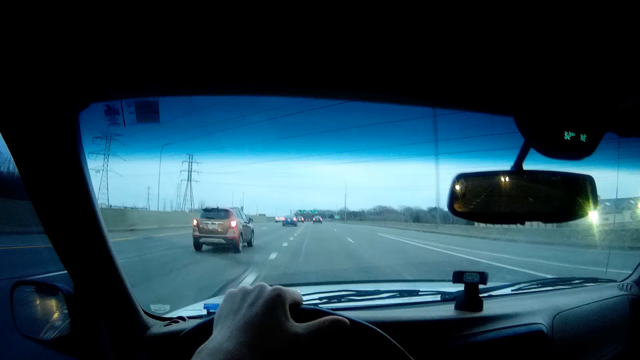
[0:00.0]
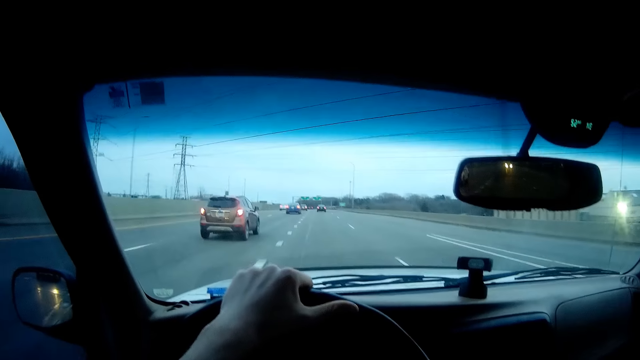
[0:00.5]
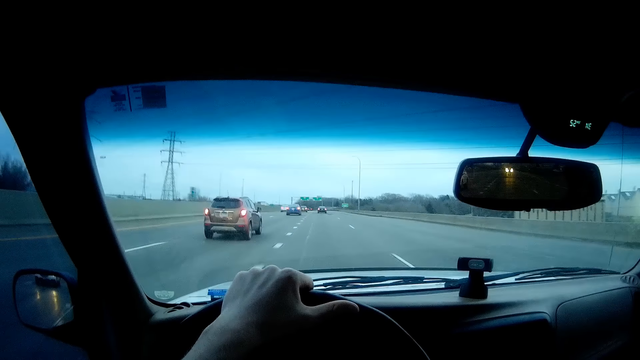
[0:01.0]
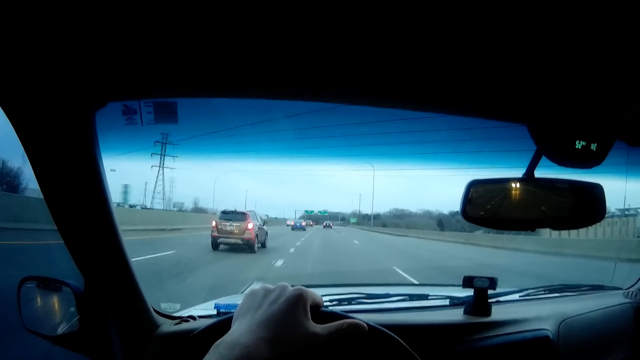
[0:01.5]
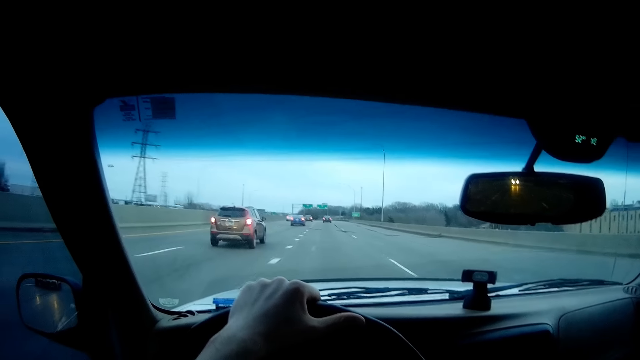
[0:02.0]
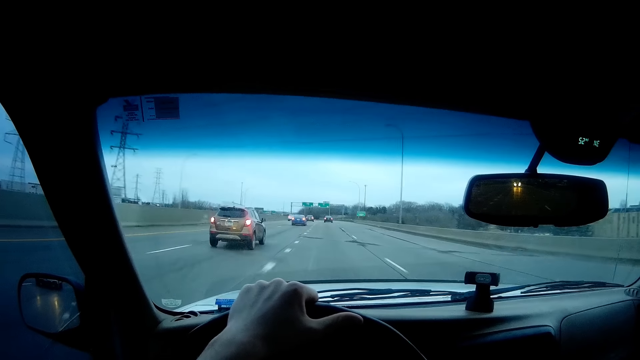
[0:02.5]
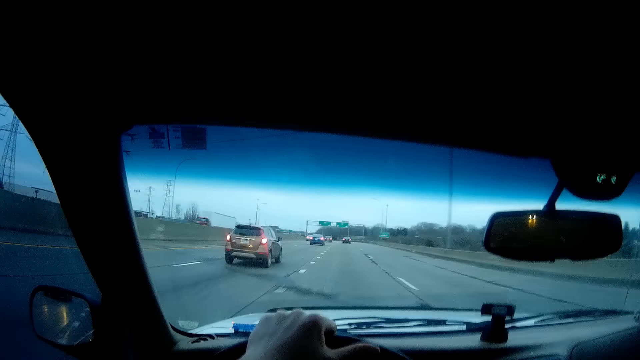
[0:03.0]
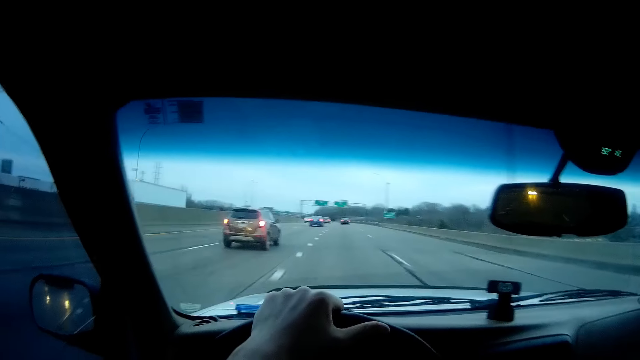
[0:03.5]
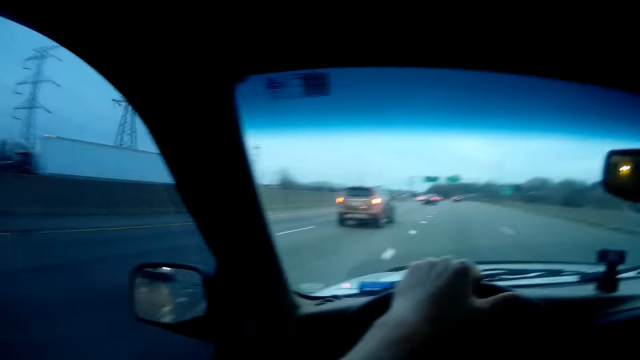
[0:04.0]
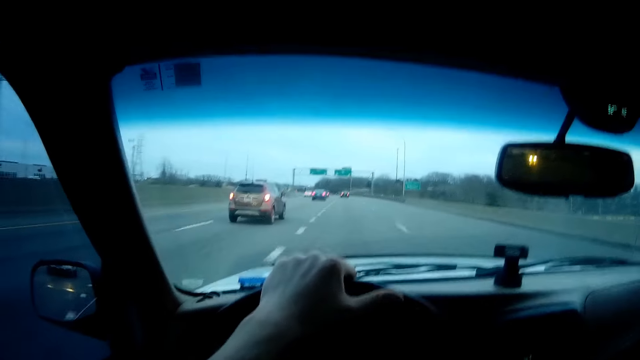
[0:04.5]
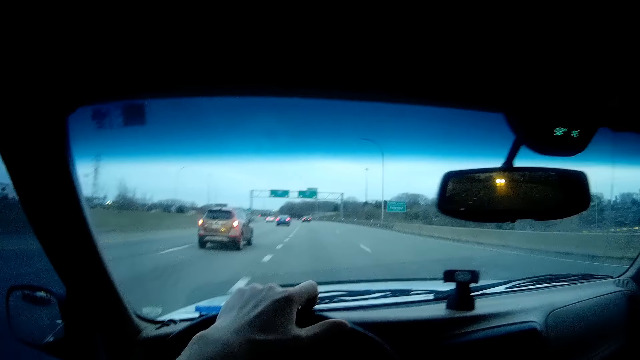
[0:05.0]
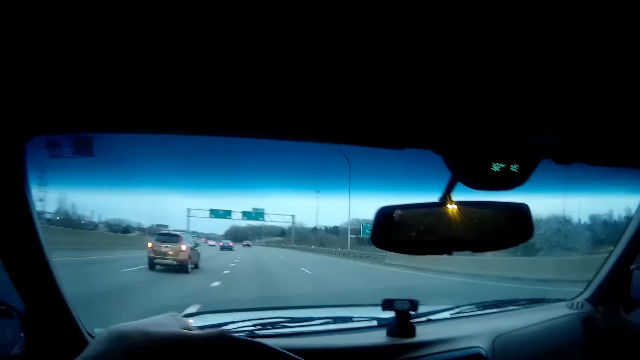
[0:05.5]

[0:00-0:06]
The camera wearer drives a car on the expressway behind a brown SUV car.

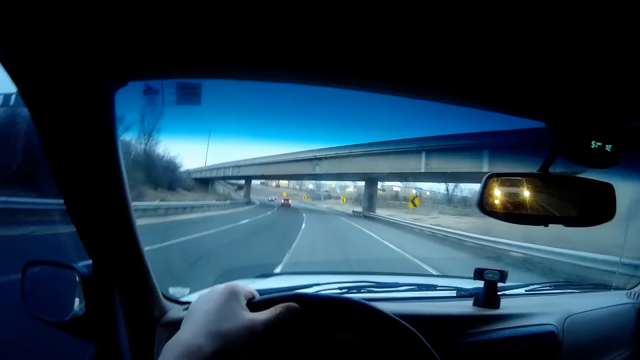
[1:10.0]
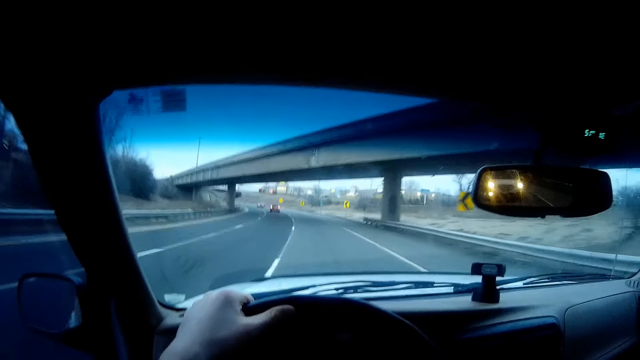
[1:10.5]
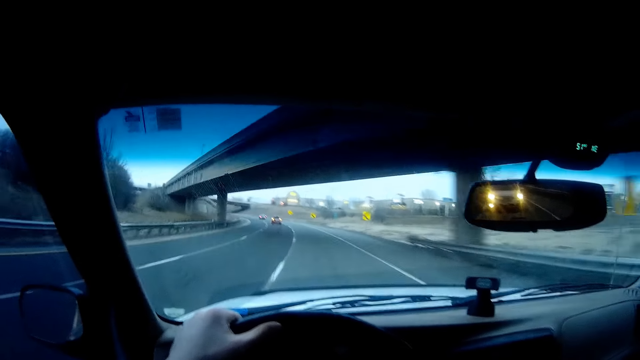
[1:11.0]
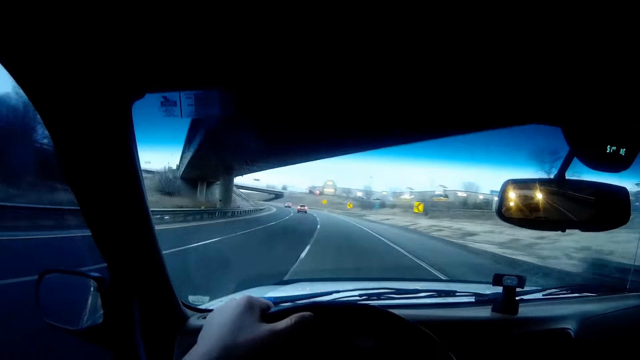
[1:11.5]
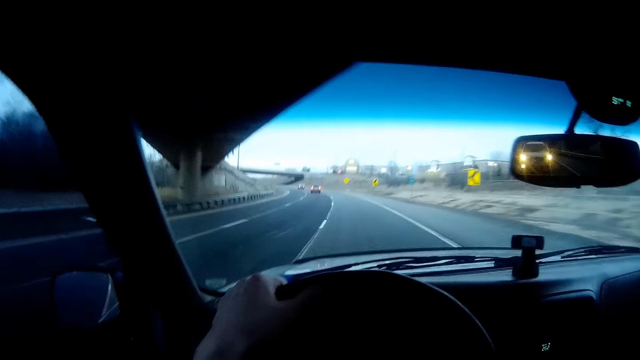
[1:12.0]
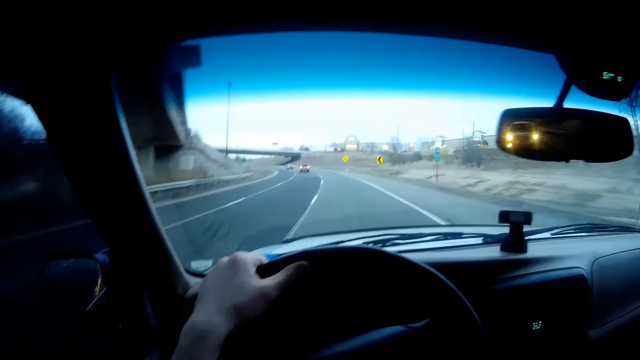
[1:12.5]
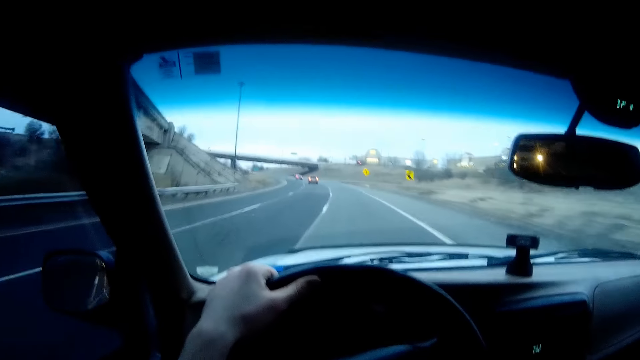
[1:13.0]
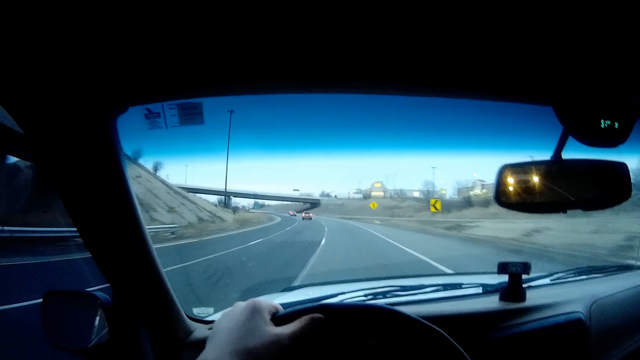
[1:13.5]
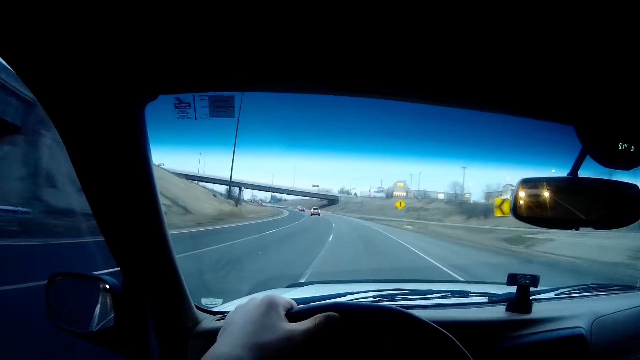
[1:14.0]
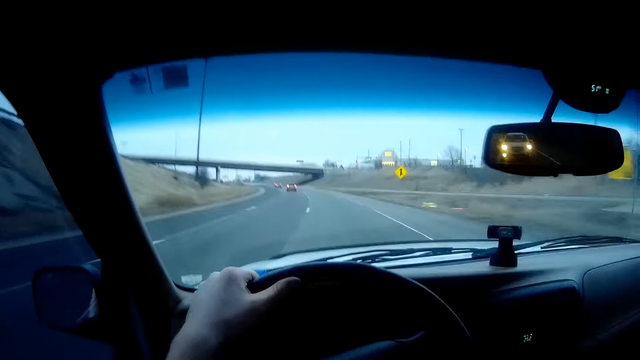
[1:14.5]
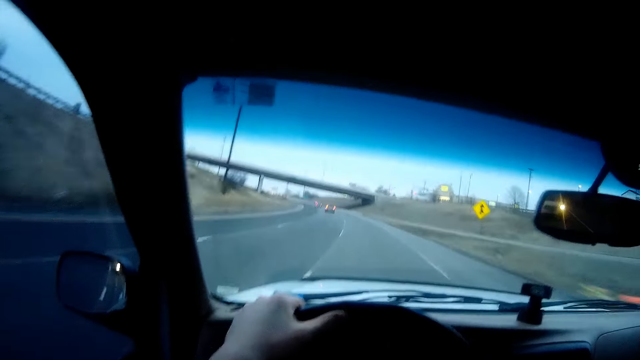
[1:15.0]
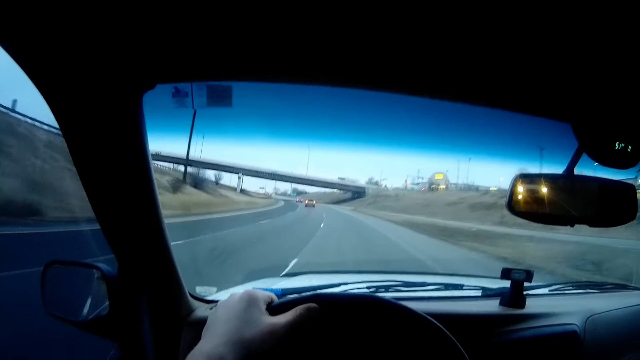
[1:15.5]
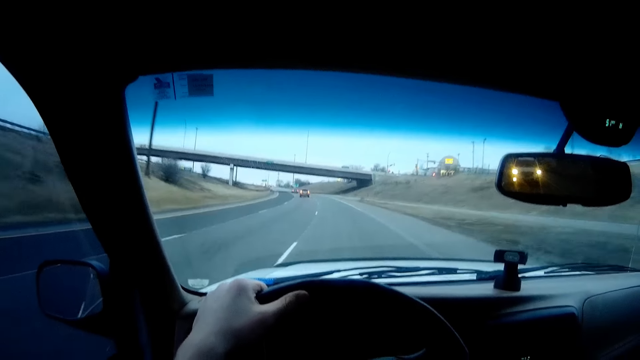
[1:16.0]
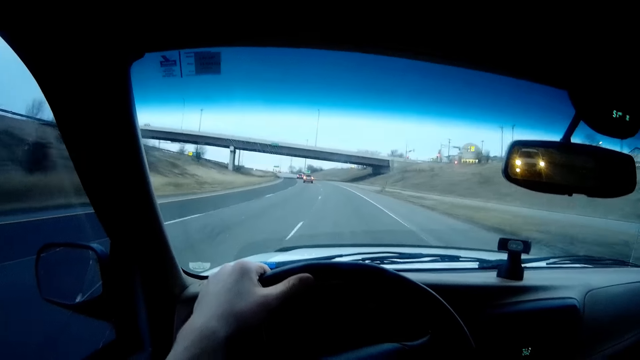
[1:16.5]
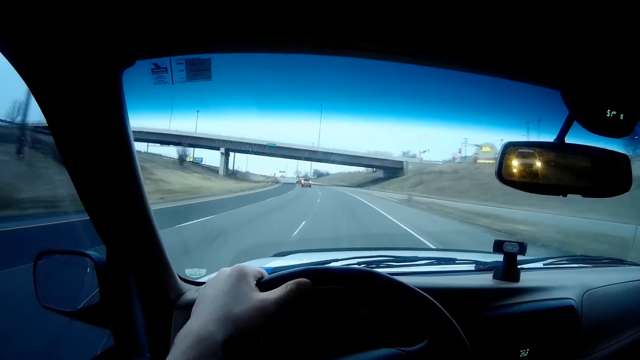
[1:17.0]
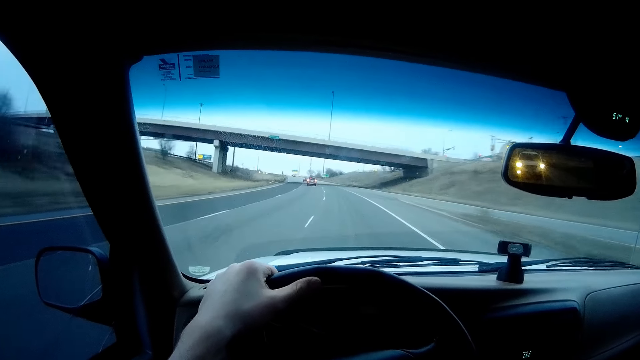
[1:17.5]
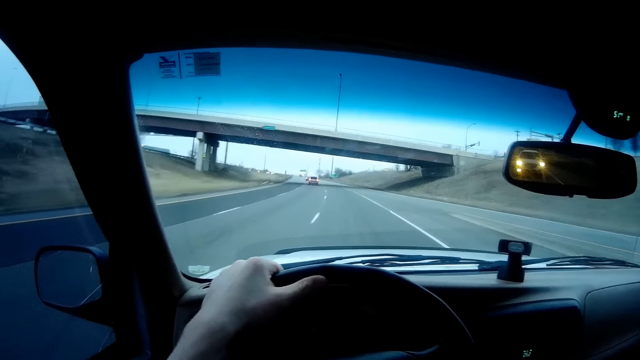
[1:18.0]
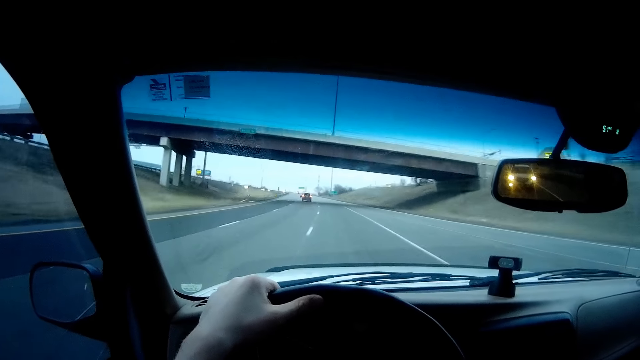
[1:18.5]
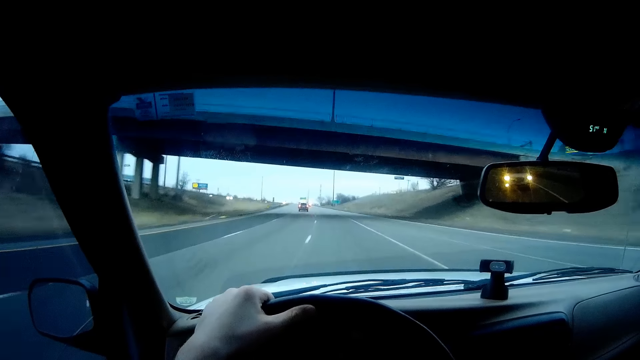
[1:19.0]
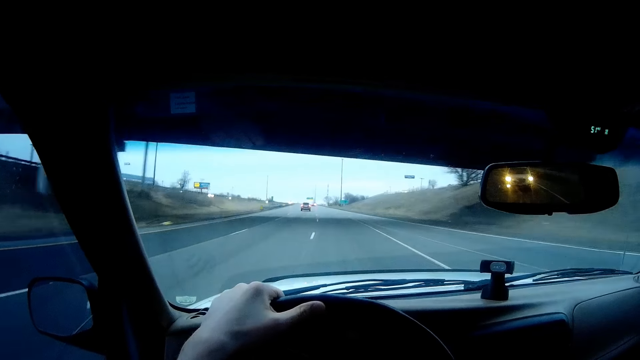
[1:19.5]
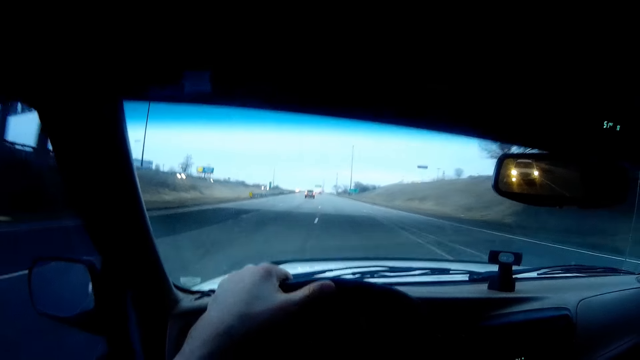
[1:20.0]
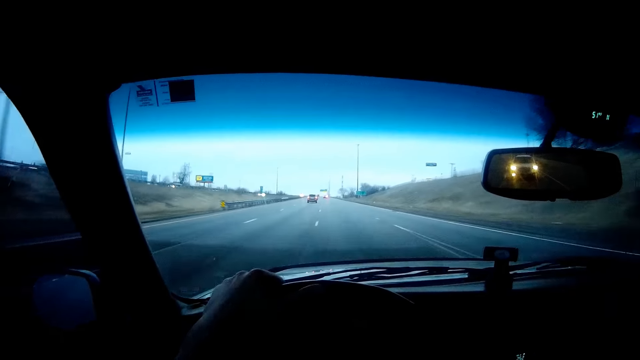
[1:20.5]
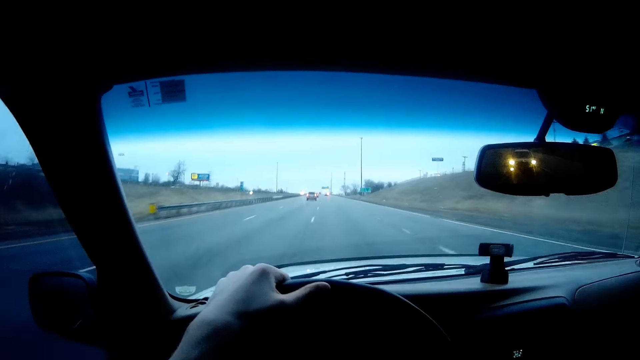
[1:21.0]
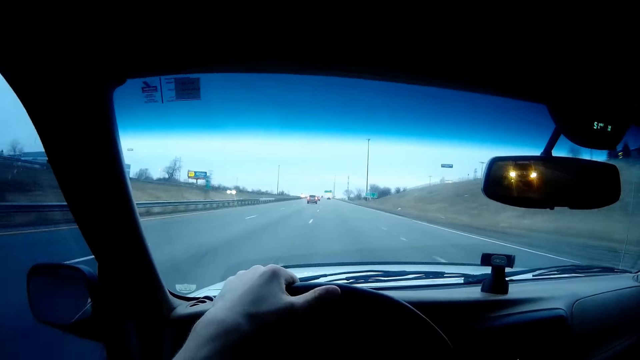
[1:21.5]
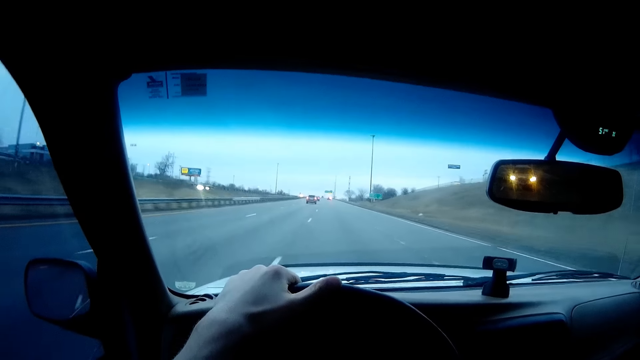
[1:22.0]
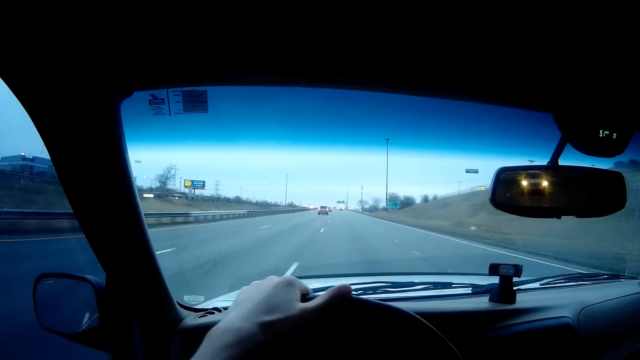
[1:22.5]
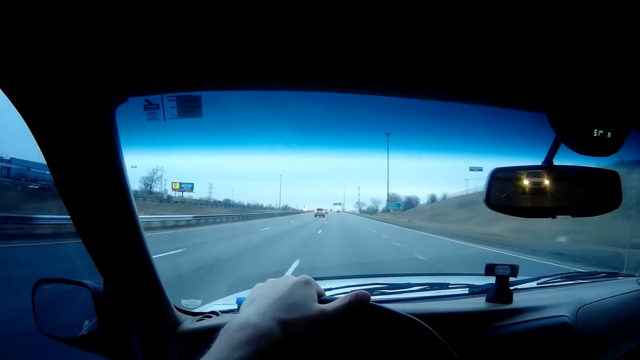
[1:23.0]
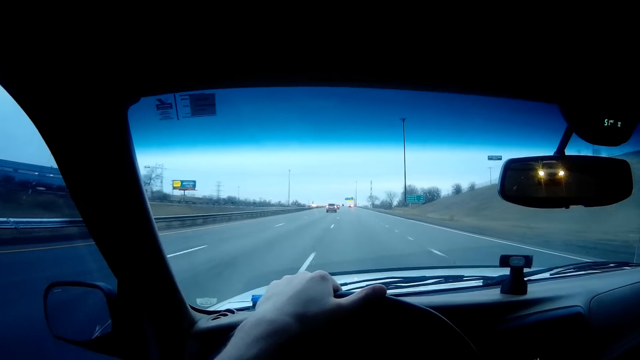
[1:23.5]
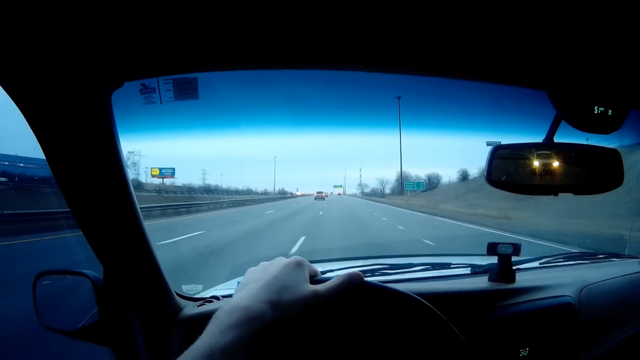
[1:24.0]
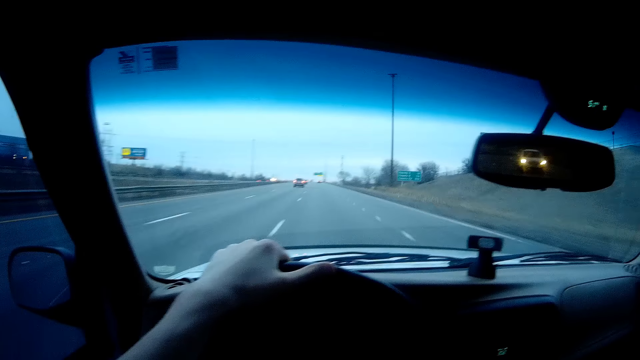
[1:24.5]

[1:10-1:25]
The camera wearer drives the car under an overhead bridge. They drive the car under an overhead bridge again.
